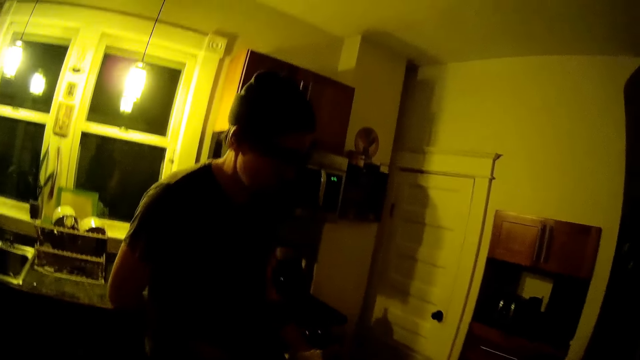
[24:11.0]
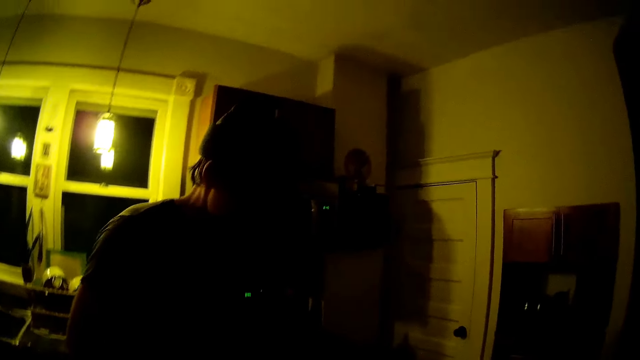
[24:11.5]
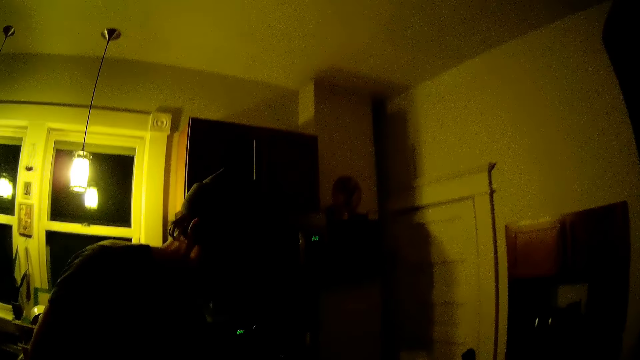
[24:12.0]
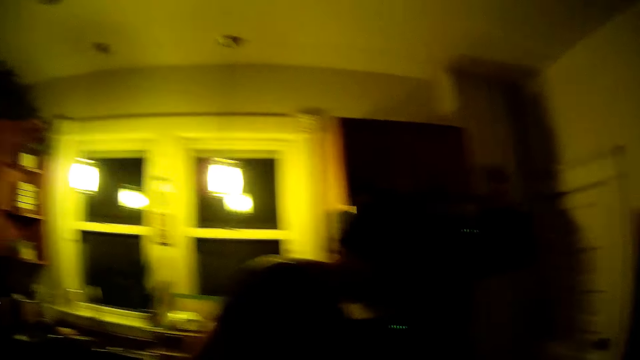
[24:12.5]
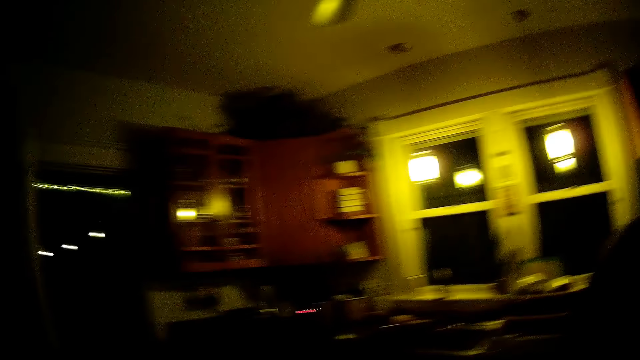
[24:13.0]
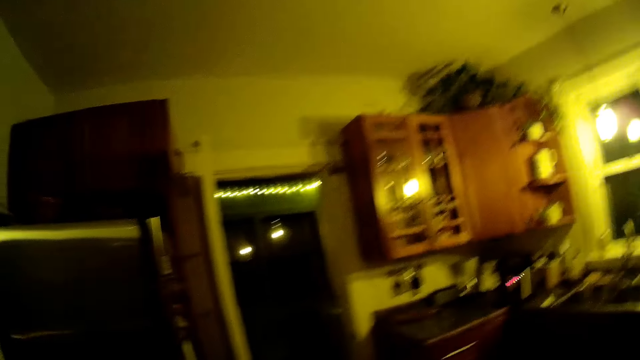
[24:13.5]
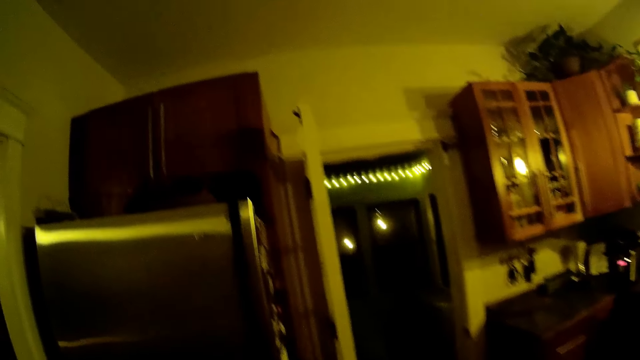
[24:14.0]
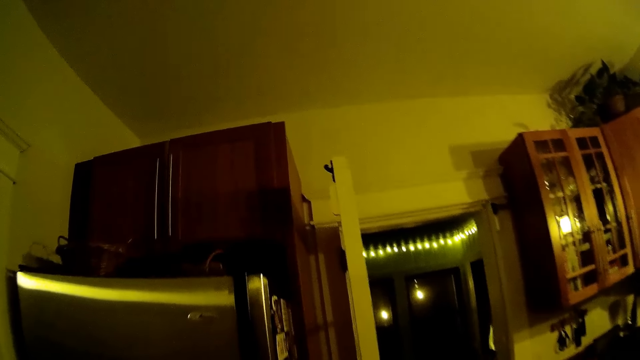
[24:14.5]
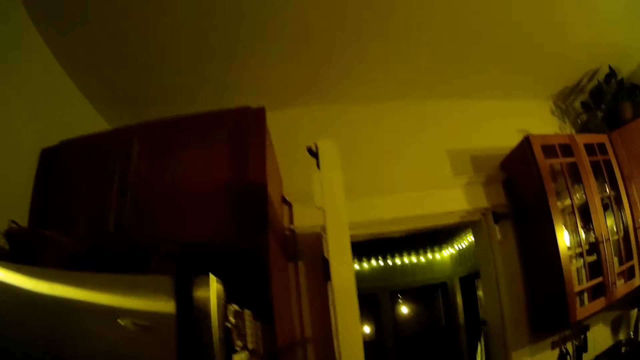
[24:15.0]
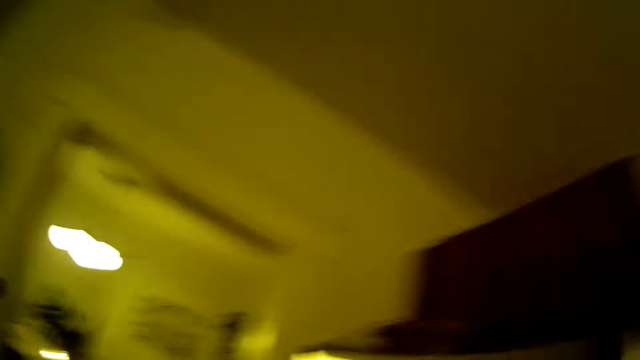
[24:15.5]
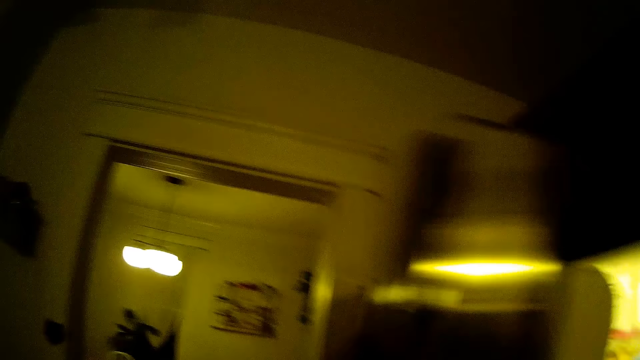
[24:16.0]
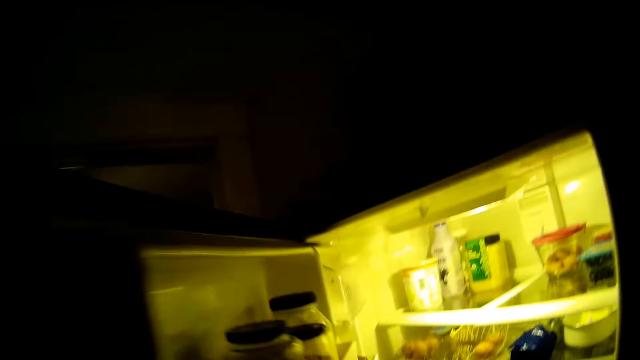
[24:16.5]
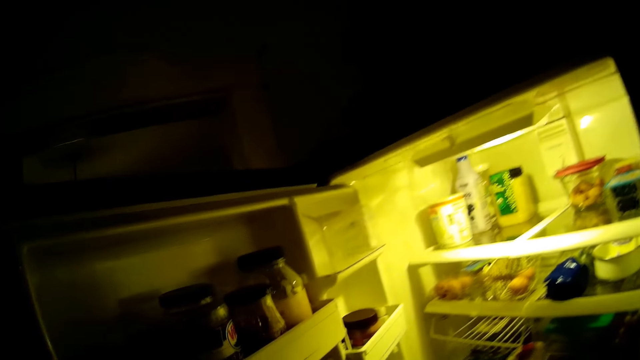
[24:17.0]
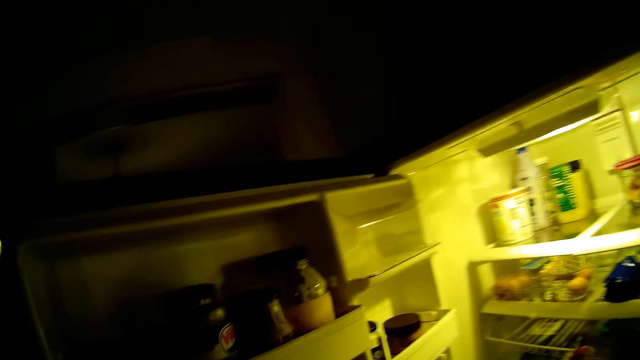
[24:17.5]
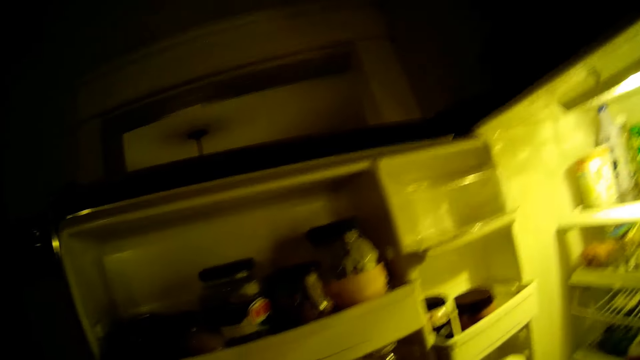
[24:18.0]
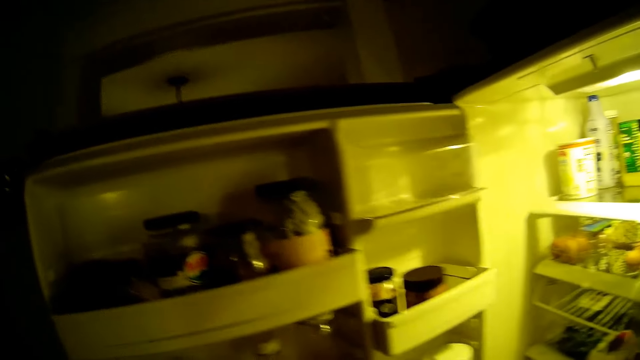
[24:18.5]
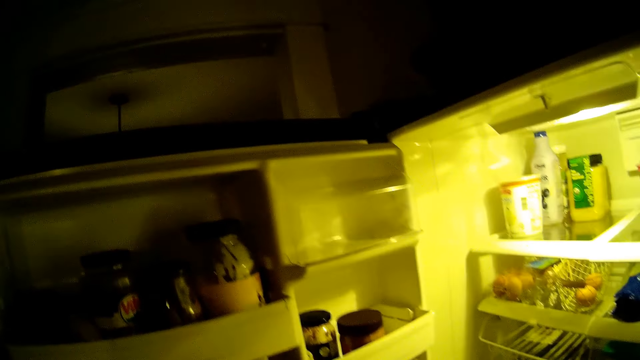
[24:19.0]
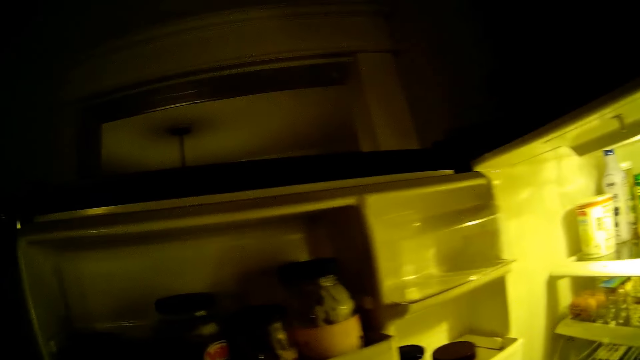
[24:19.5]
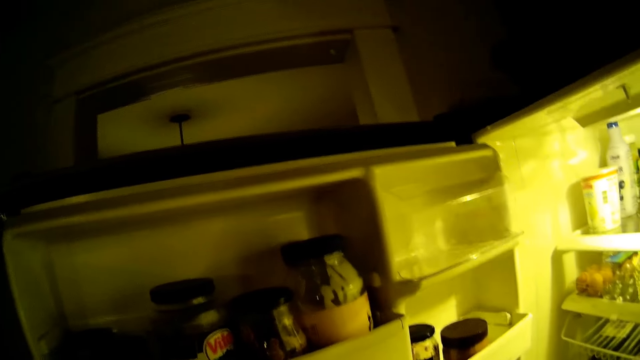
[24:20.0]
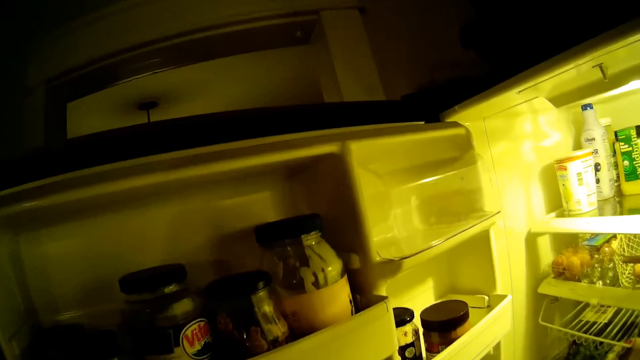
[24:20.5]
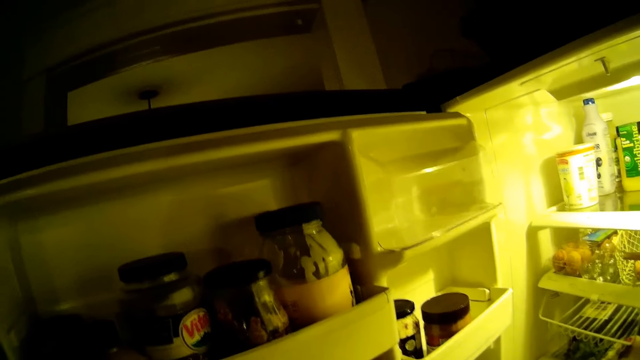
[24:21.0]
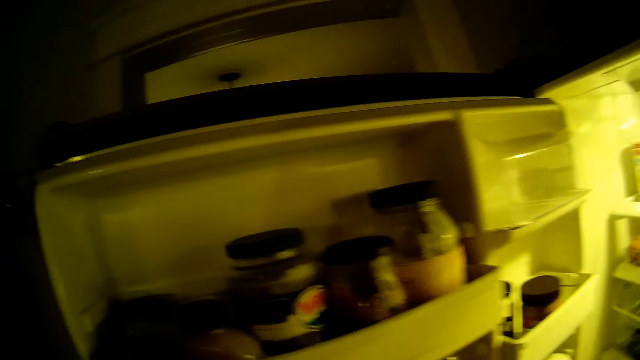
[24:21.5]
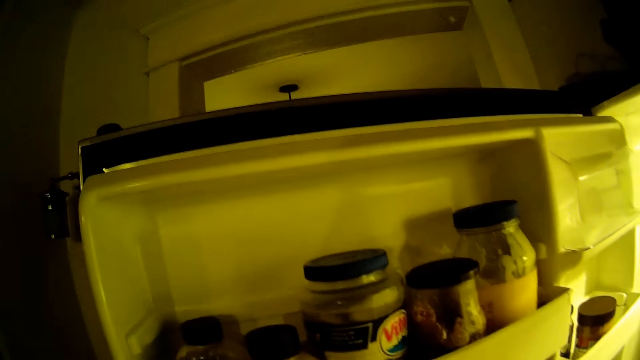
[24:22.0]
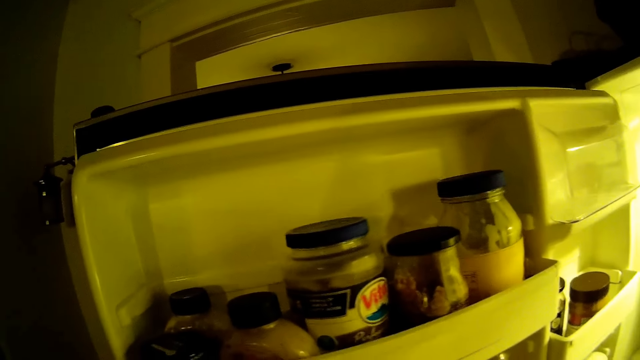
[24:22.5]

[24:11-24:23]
The camera wearer talks to someone. She opens a refrigerator with her left hand.

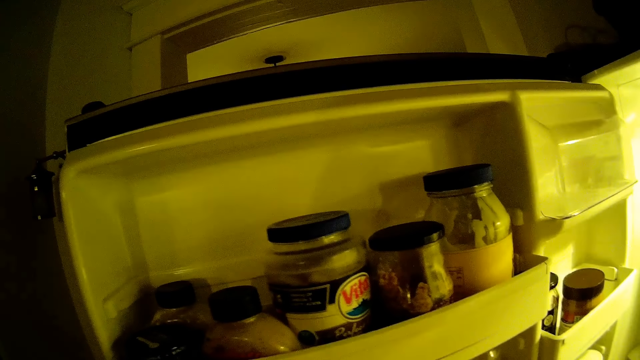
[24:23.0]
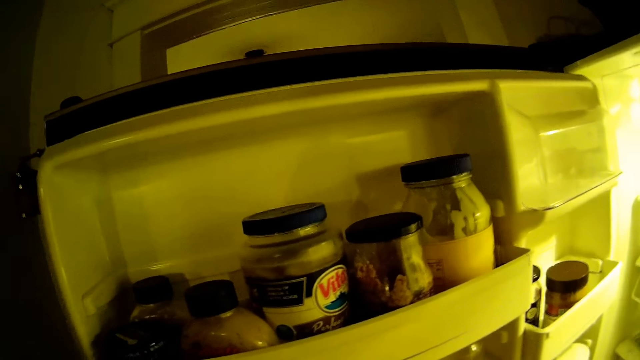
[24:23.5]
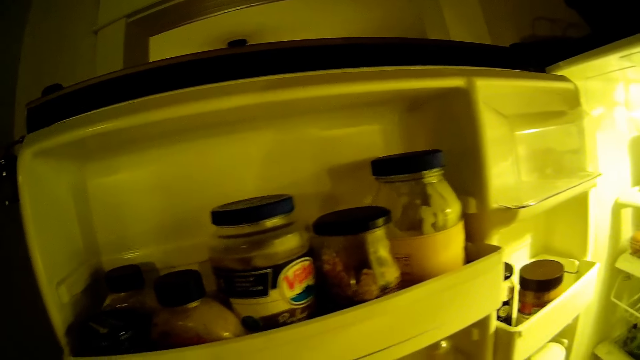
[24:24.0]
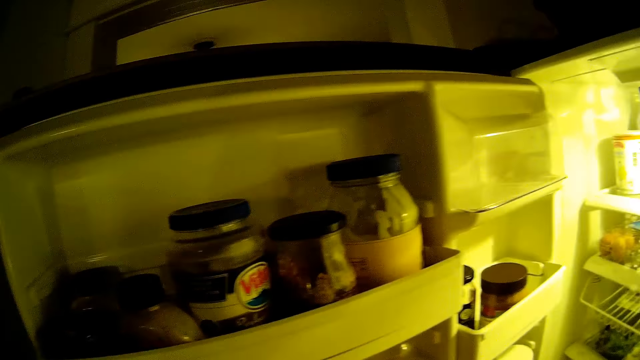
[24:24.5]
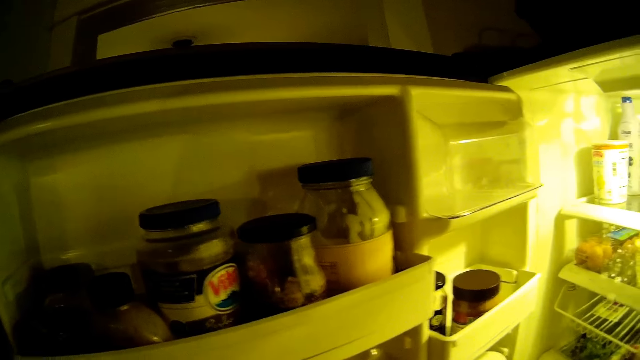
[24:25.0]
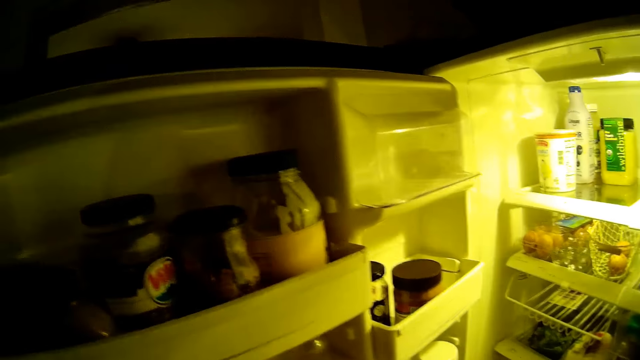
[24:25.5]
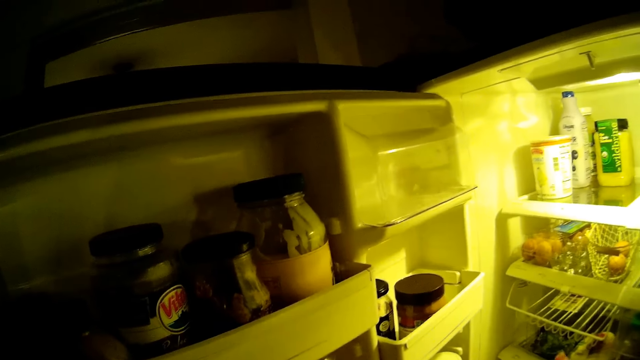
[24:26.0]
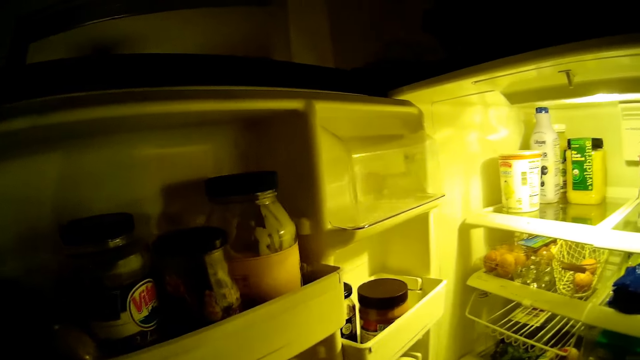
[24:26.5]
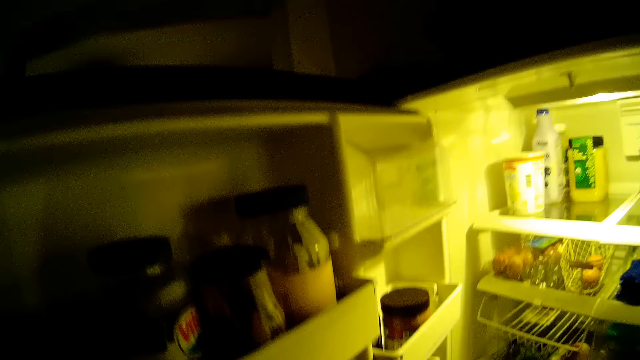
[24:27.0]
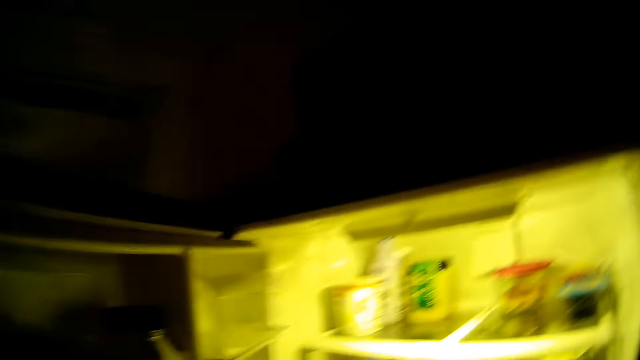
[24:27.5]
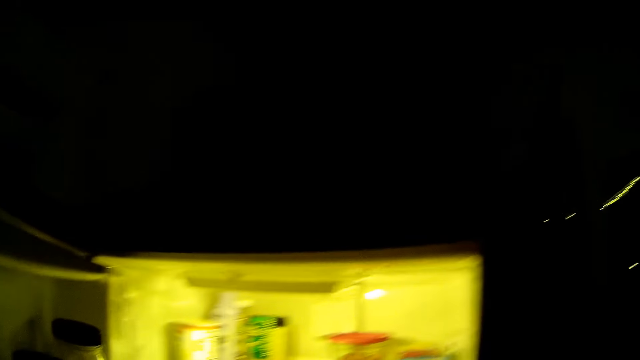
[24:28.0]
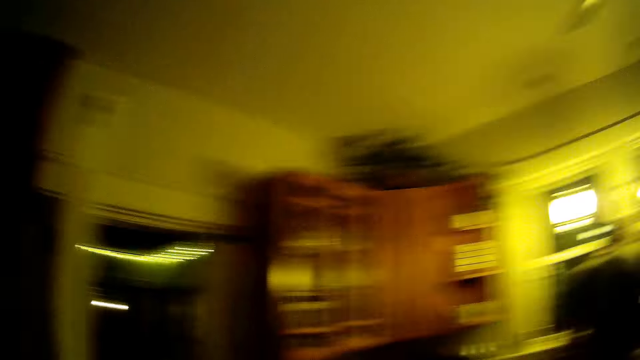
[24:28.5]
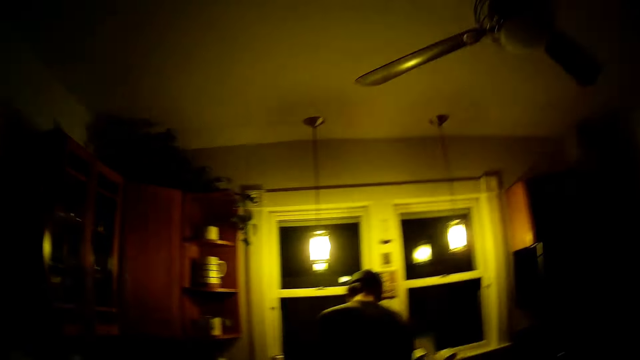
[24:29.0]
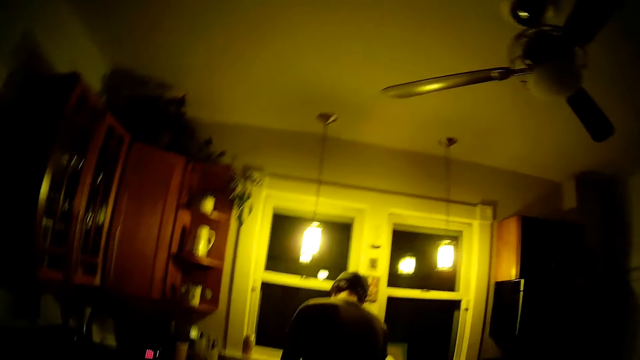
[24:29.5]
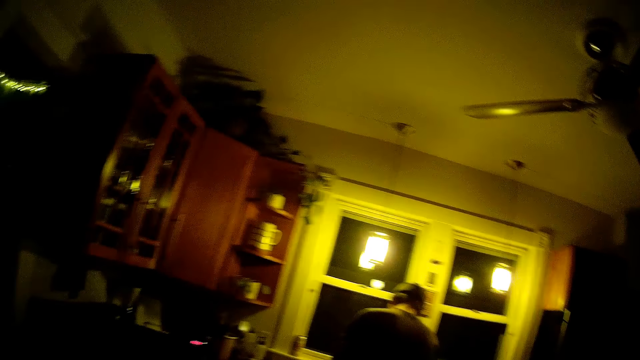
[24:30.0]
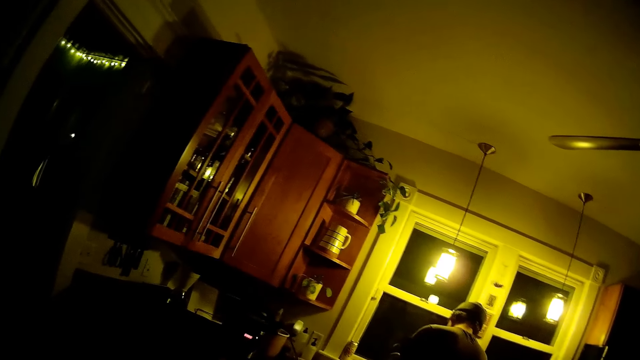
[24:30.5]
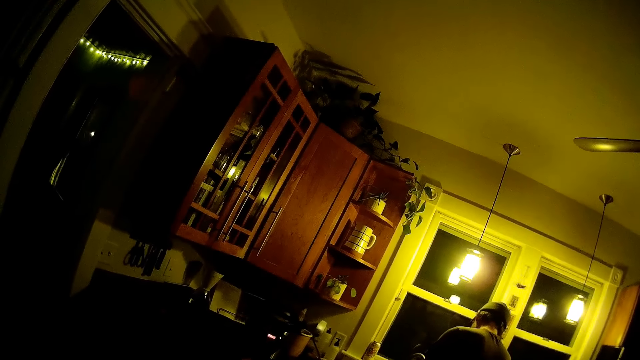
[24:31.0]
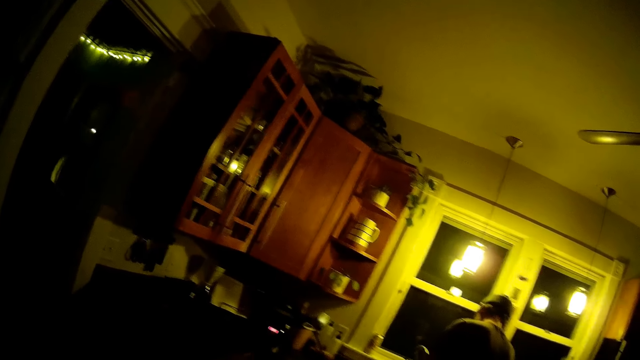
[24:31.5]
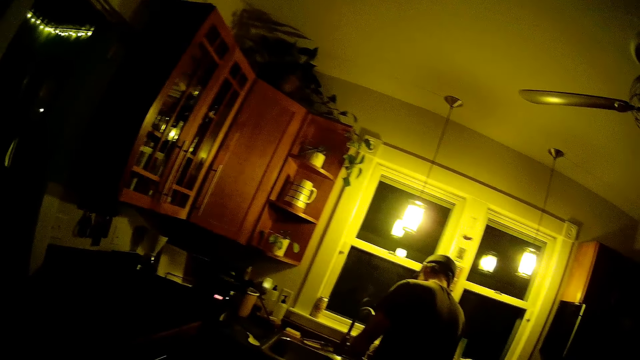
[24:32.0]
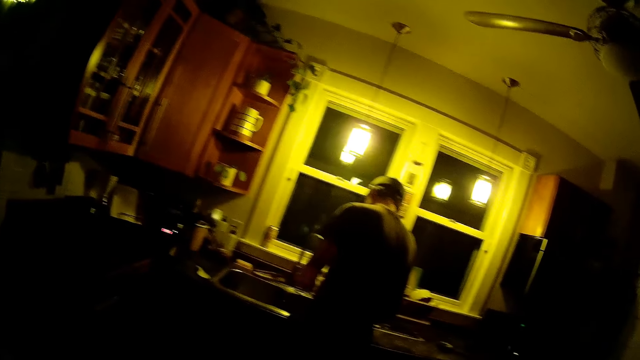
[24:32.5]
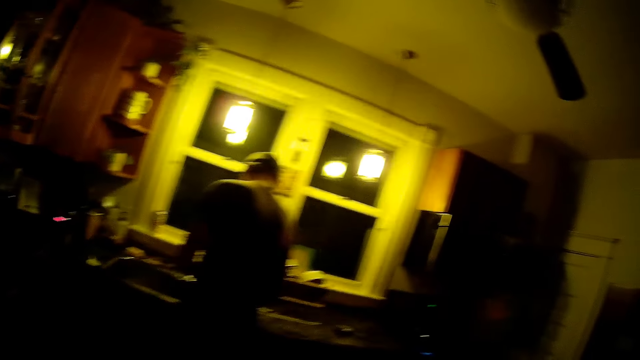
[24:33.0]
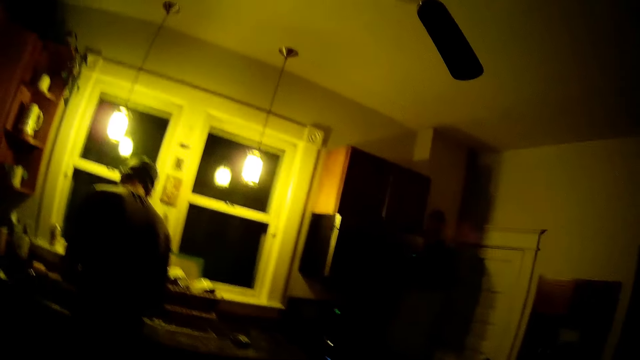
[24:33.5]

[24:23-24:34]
The camera wearer closes the refrigerator. The man rinses a utensil at the tap.
